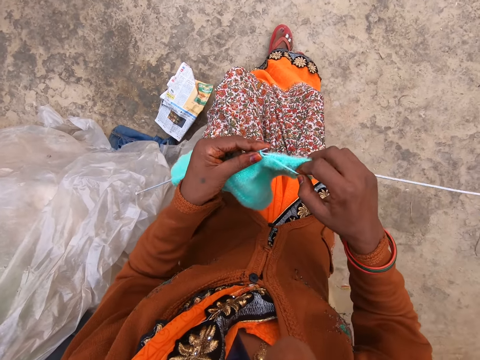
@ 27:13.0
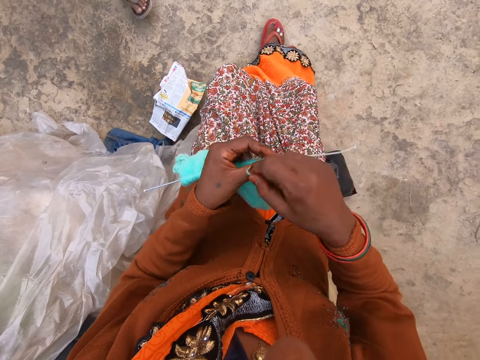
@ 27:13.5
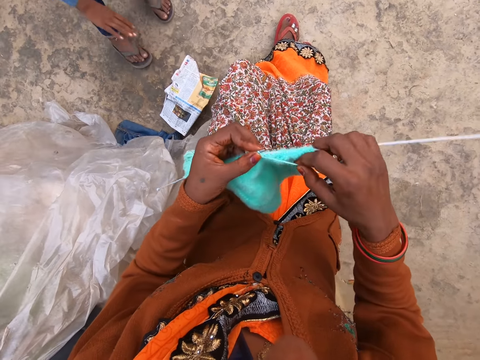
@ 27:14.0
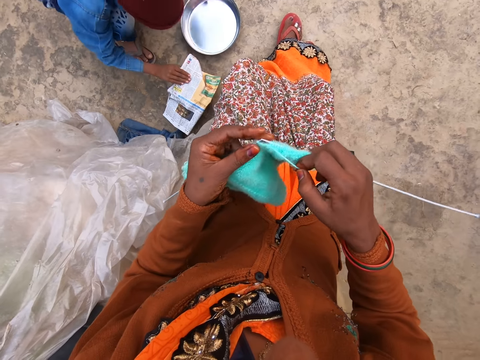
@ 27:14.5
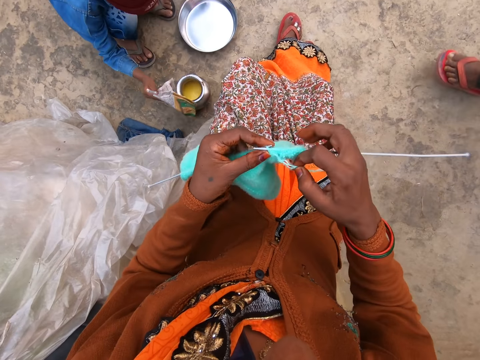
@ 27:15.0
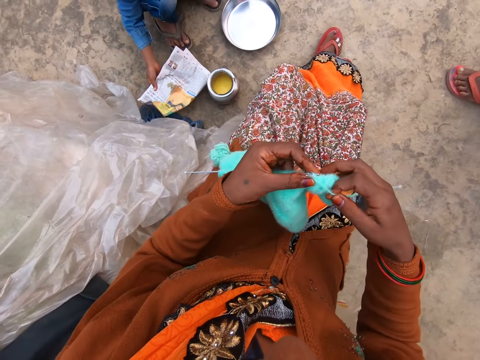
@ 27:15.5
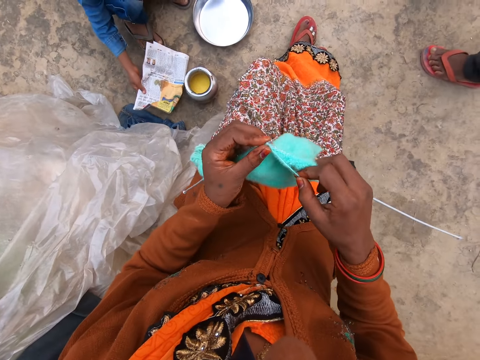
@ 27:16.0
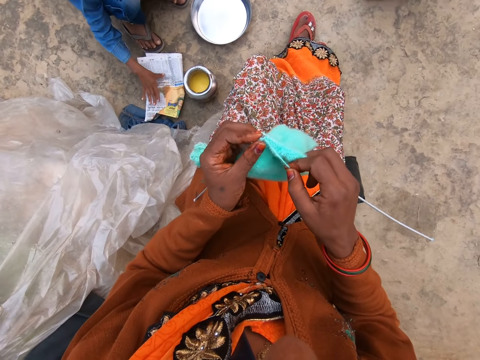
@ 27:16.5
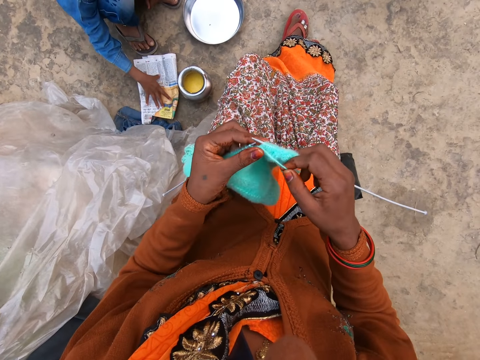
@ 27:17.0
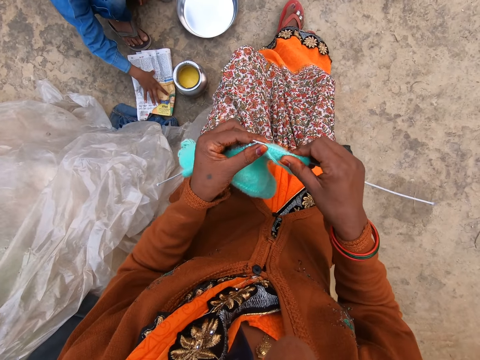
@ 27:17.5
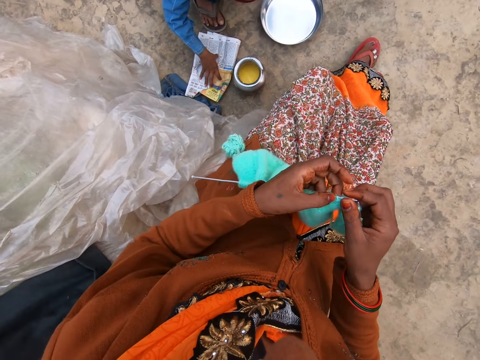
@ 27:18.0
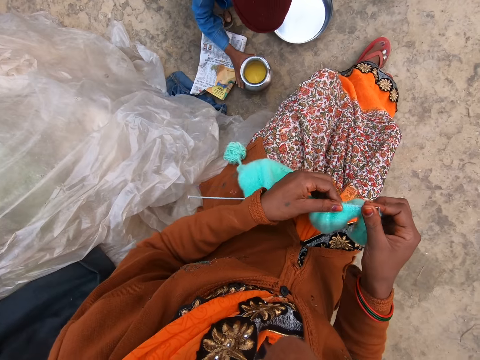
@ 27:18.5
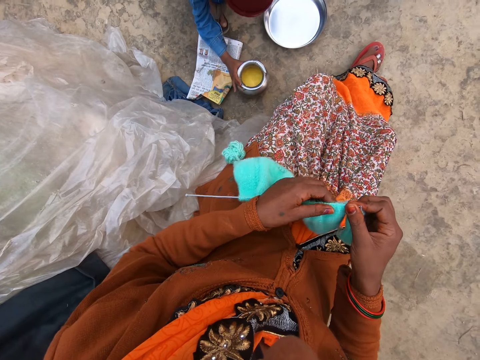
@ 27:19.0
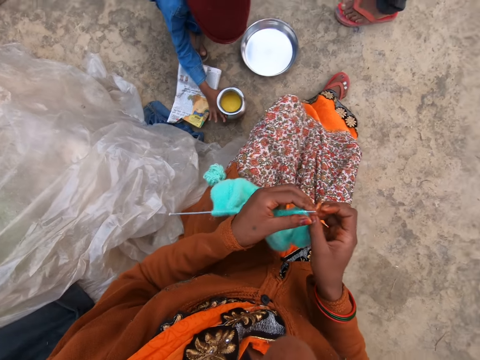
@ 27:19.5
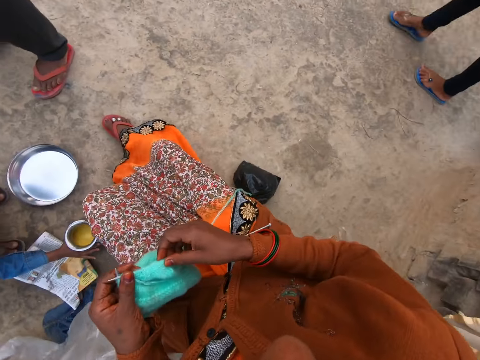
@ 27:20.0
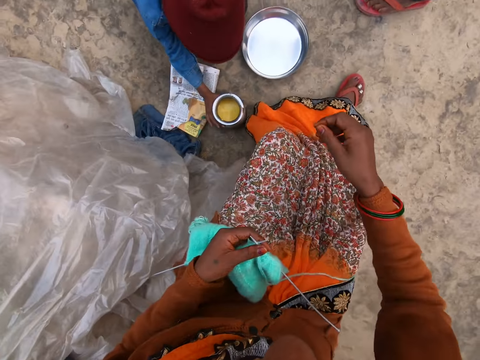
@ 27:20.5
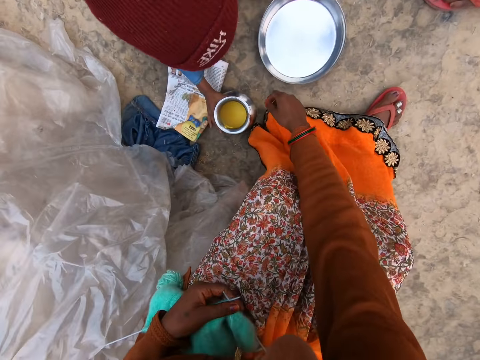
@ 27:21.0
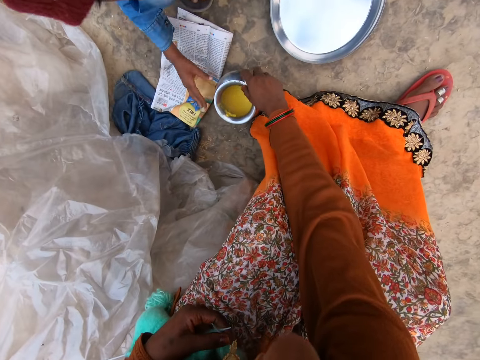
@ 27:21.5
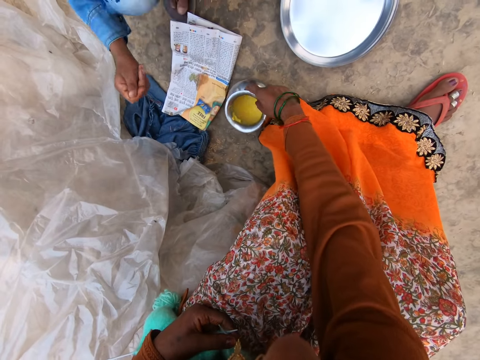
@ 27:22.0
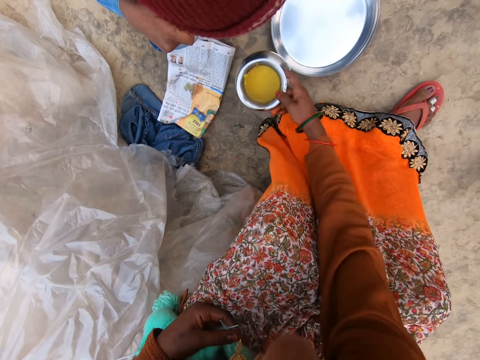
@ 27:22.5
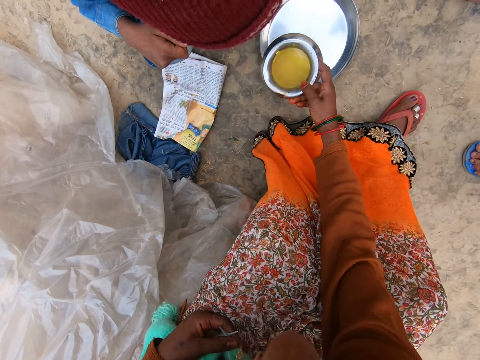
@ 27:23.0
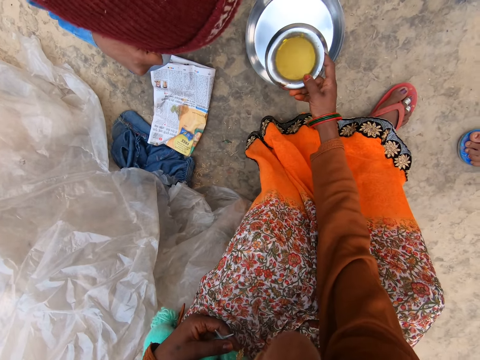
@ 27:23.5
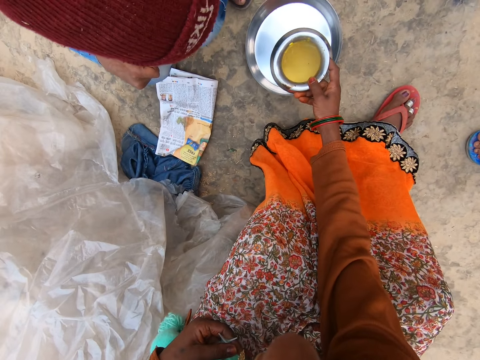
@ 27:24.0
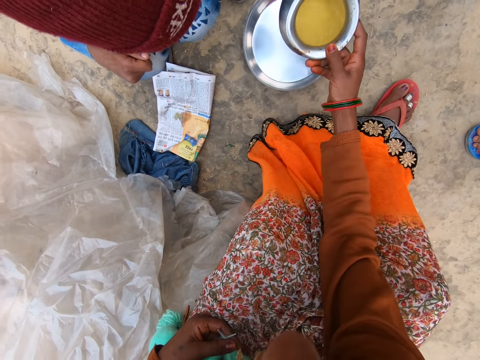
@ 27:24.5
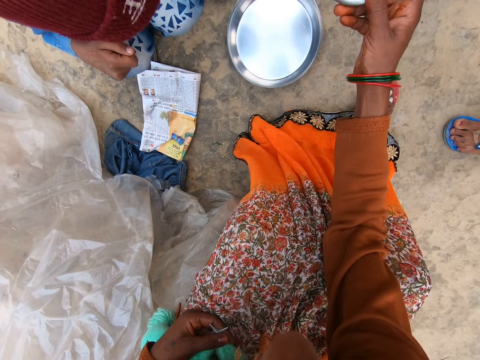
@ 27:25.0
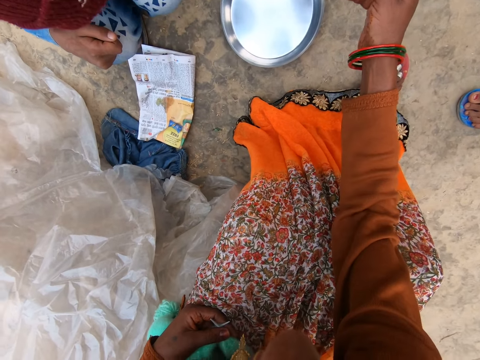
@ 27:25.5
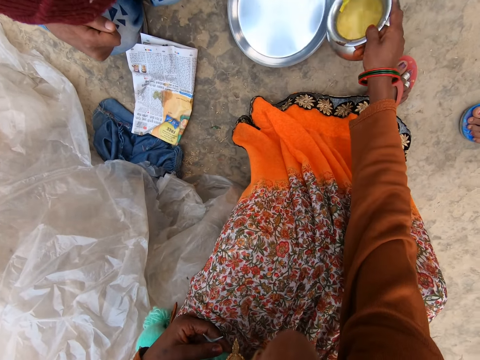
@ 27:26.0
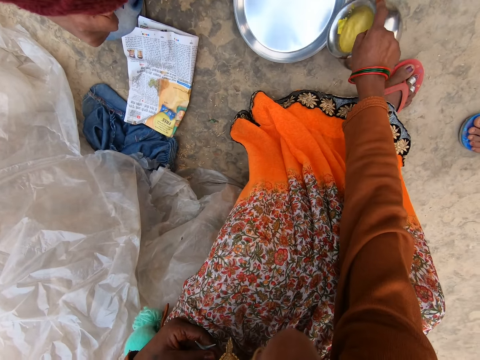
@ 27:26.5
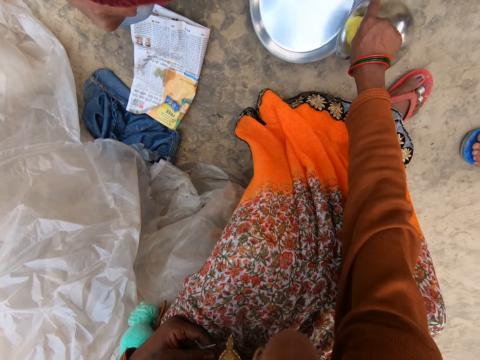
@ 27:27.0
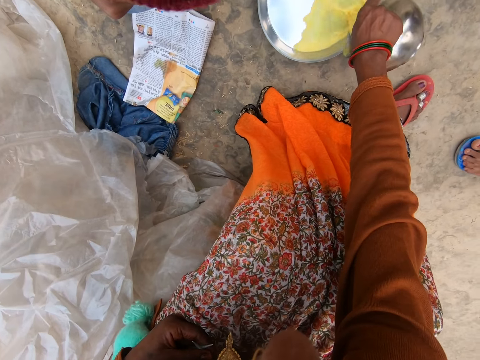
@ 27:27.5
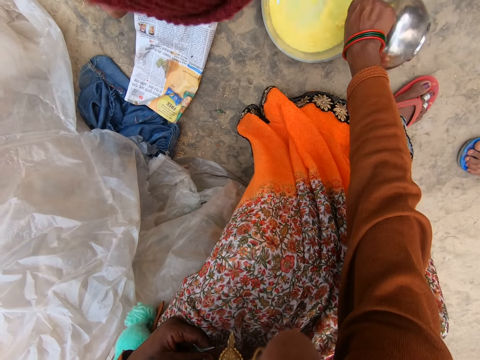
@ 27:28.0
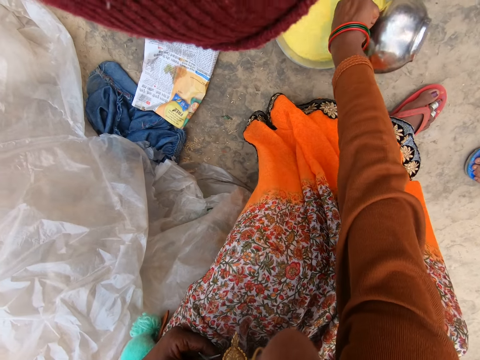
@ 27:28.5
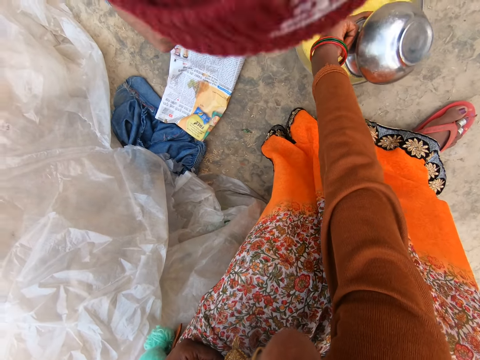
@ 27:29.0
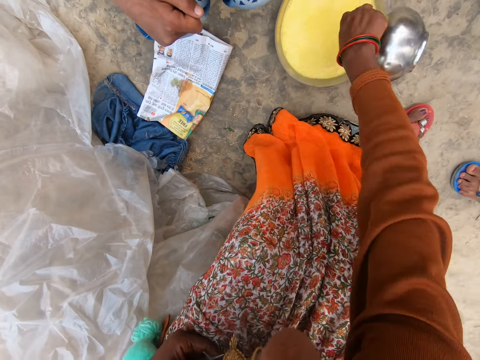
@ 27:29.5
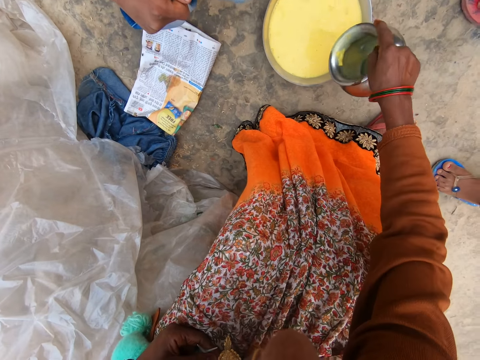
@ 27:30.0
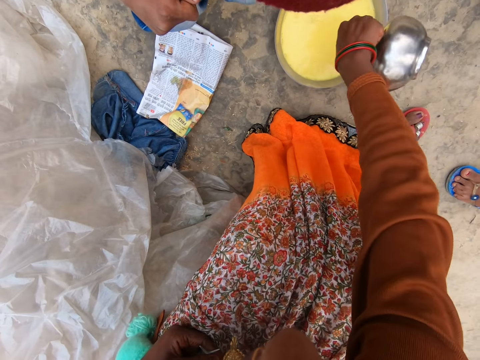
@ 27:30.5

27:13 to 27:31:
The boy places a stainless bowl on the ground with his left hand. He opens a newspaper from the top of a pot with his right hand. He holds the pot. The camera wearer holds the knitted yarn and knitting pins with her left hand. She holds the pot. She lifts the pot from the ground with her right hand. She shakes the pot. She pours custard from the pot into the stainless bowl.

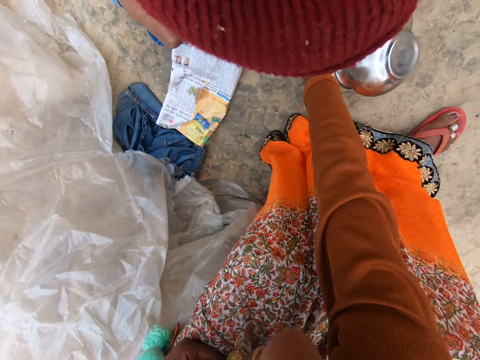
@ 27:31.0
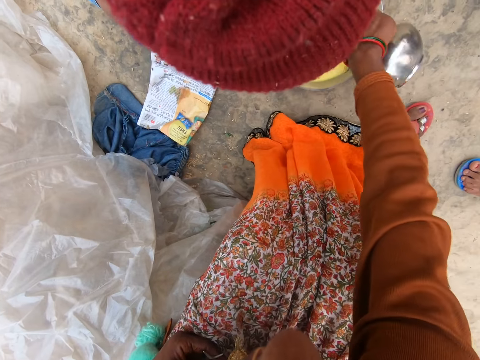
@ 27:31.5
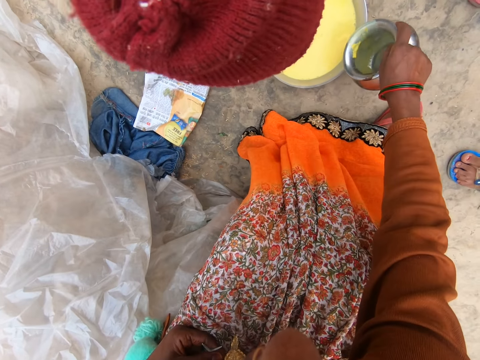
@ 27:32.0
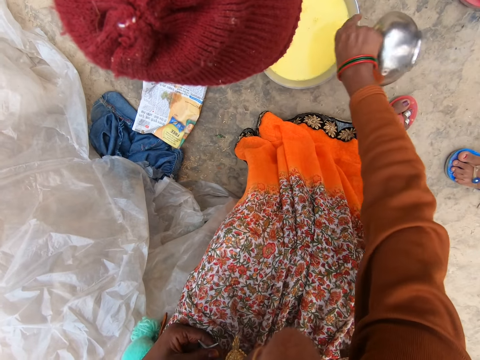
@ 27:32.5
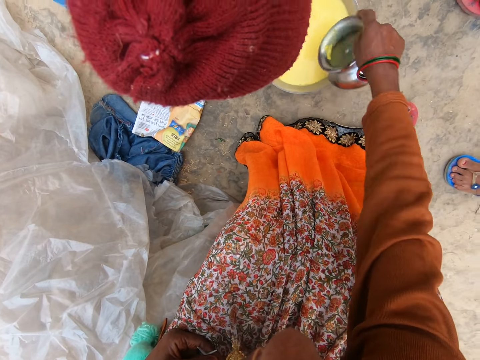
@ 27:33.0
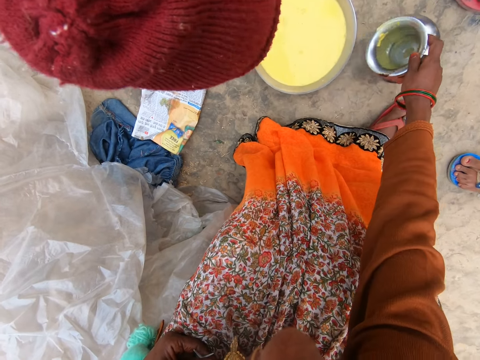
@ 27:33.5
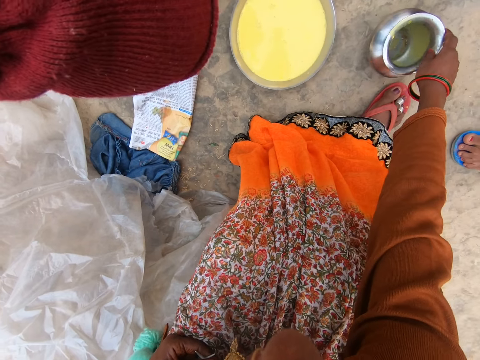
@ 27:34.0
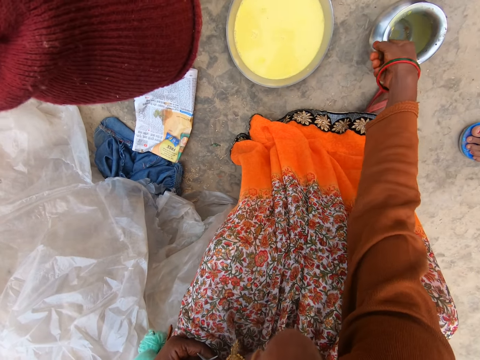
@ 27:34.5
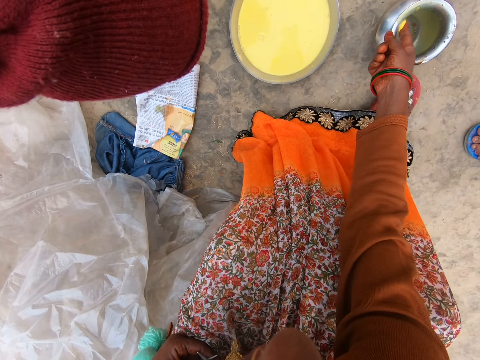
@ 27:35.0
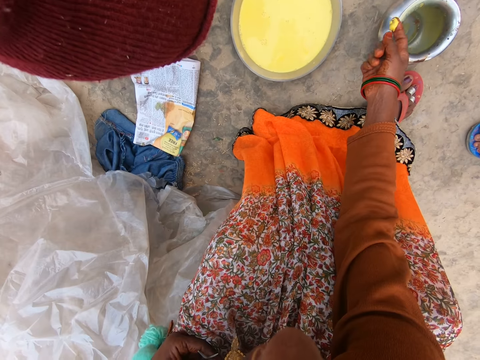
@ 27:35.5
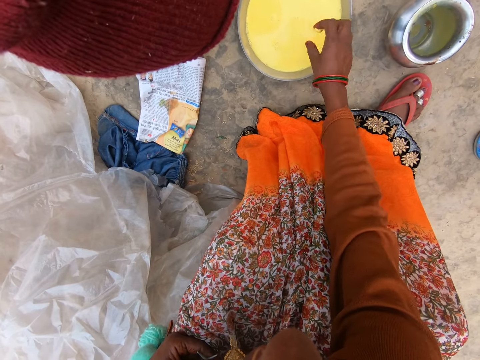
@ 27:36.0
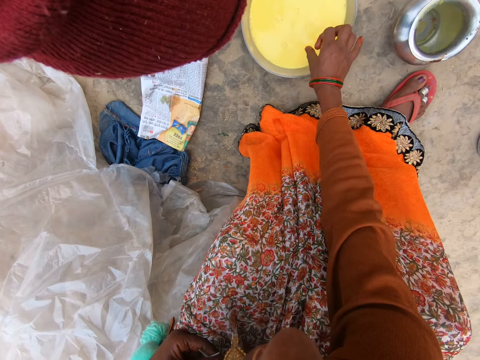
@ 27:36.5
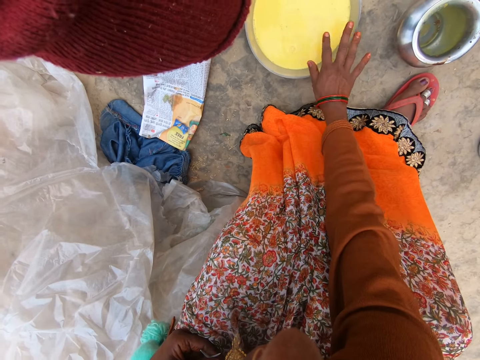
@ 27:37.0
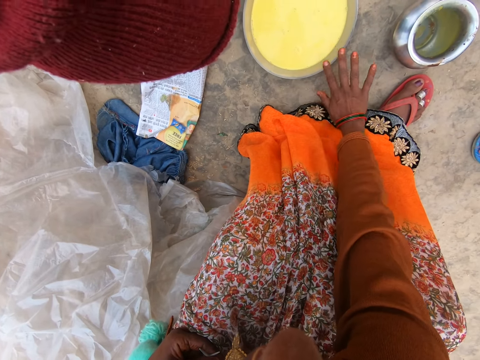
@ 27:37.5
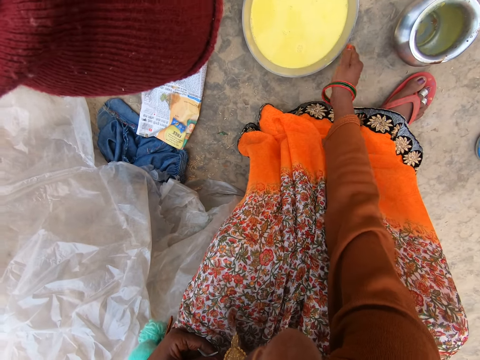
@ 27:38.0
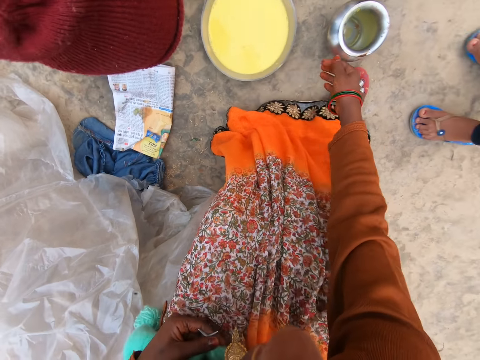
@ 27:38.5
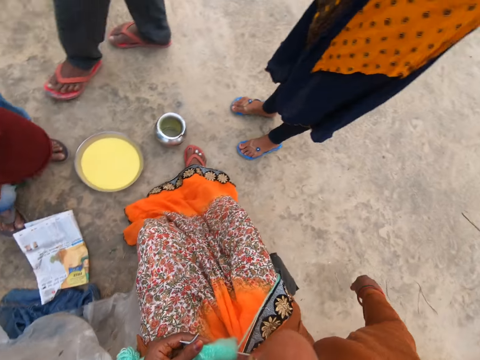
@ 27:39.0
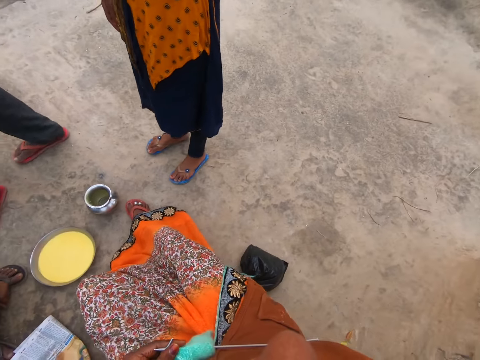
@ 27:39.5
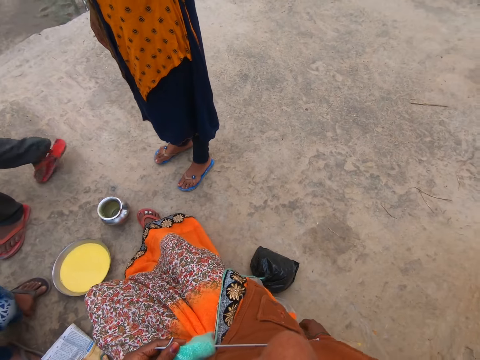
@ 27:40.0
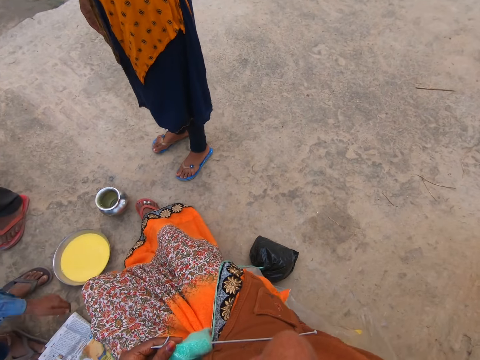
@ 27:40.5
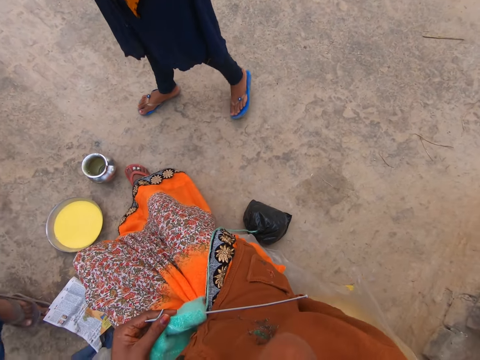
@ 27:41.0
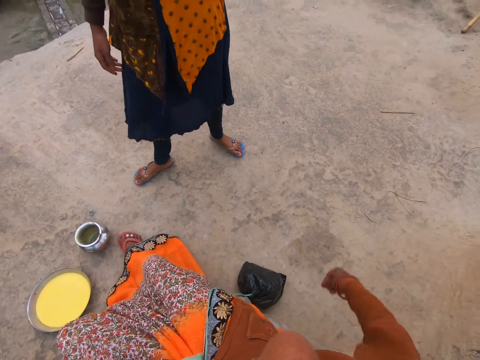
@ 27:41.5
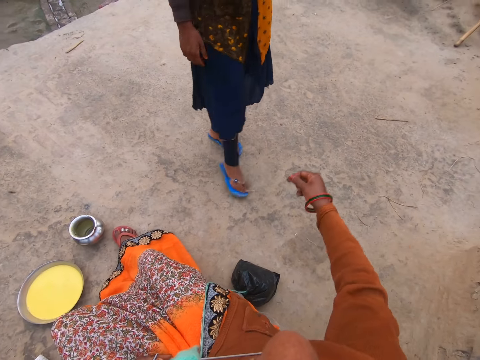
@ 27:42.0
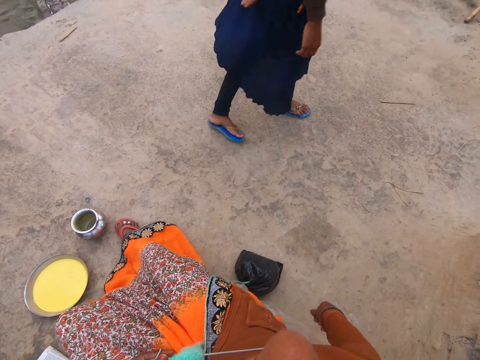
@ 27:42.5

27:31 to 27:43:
The camera wearer drops the pot on the ground. She removes some custard from the pot with her right hand. She puts the custard in the stainless bowl. A woman stands in front of the camera wearer. The woman walks away.
